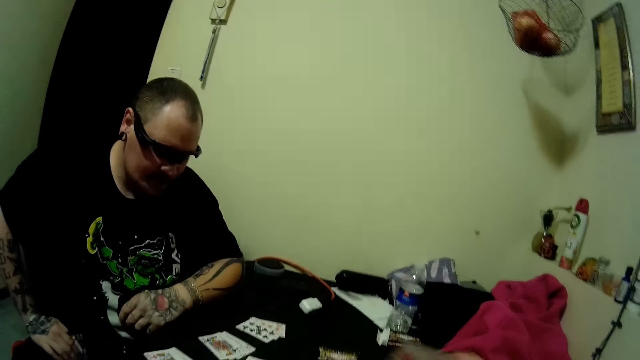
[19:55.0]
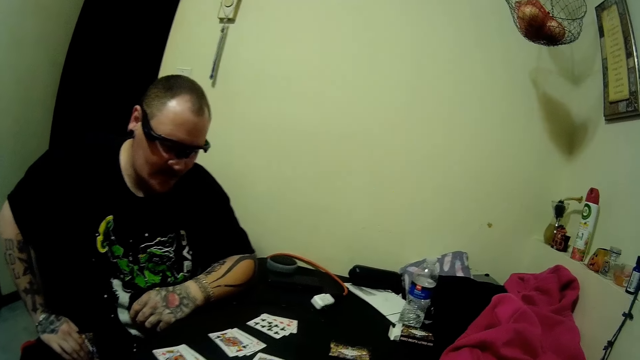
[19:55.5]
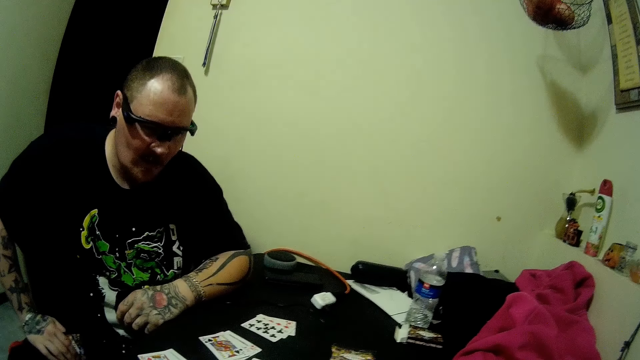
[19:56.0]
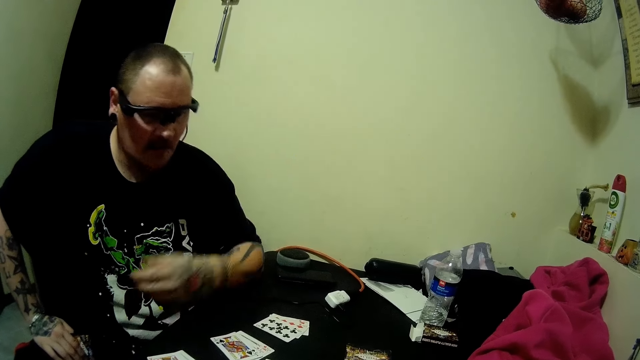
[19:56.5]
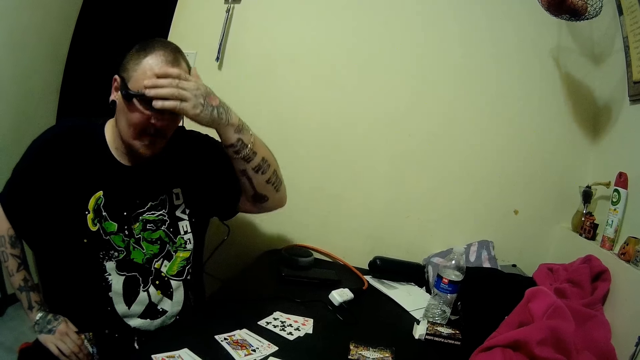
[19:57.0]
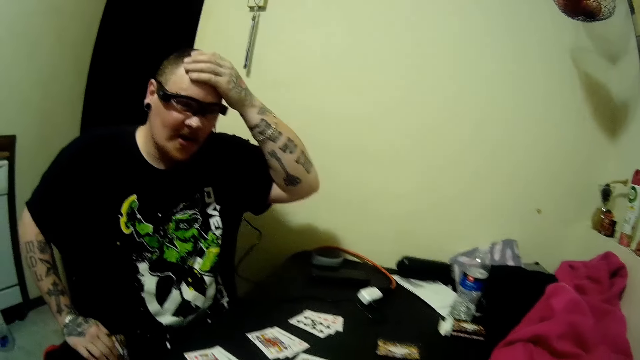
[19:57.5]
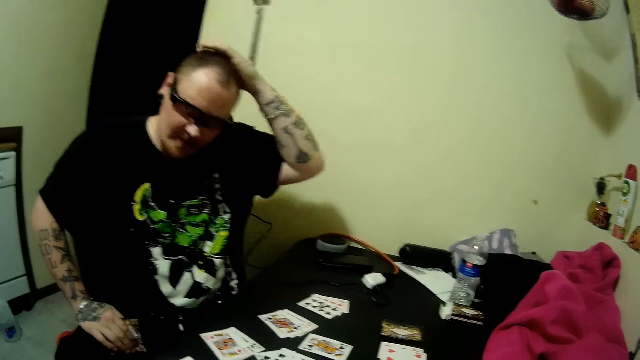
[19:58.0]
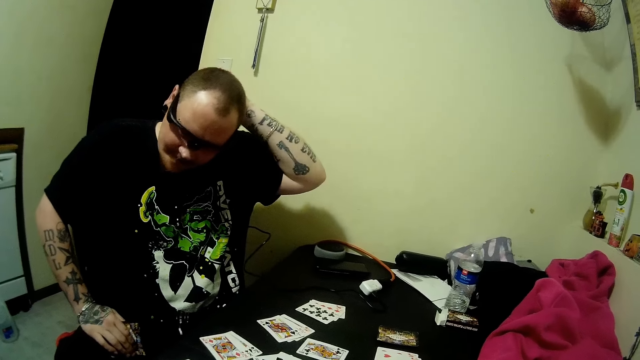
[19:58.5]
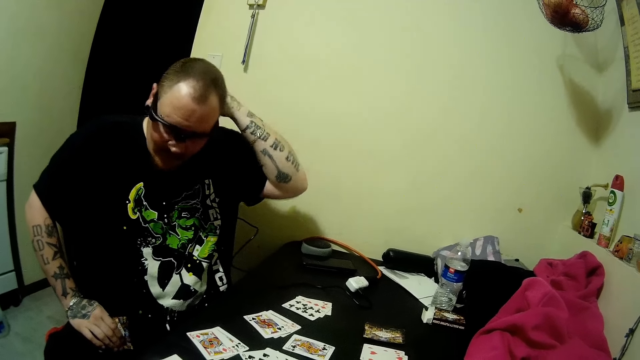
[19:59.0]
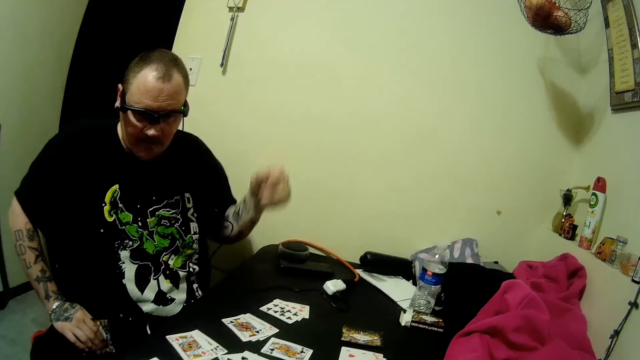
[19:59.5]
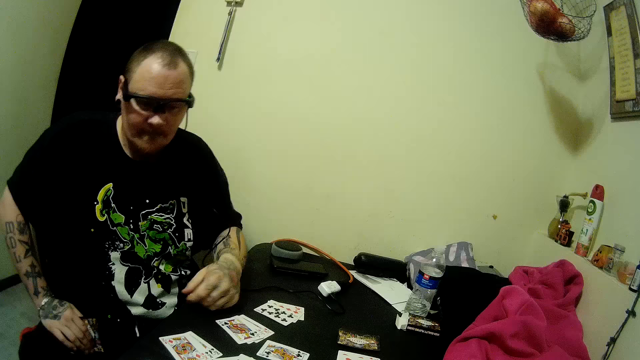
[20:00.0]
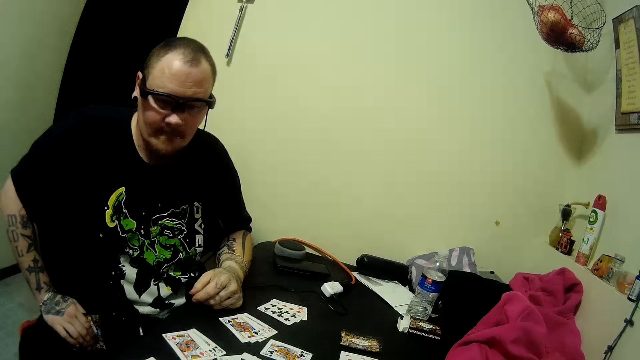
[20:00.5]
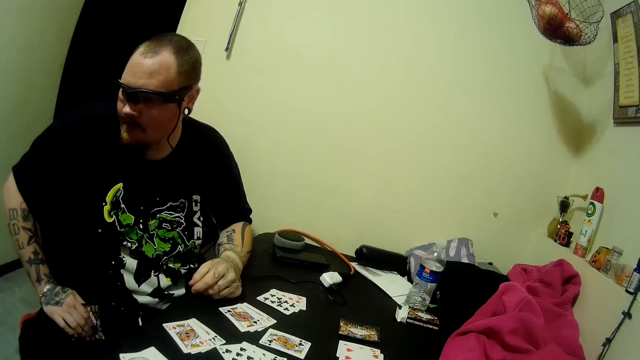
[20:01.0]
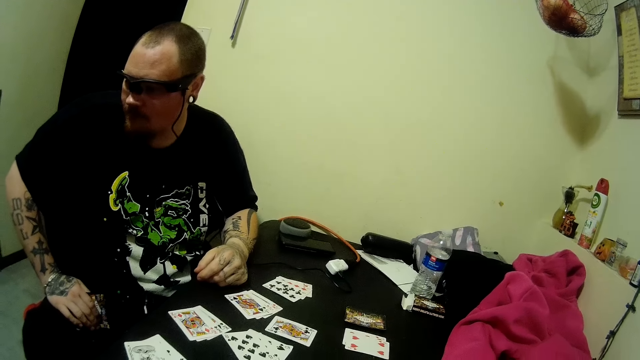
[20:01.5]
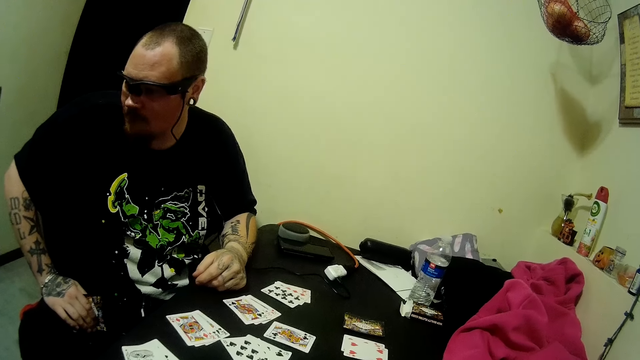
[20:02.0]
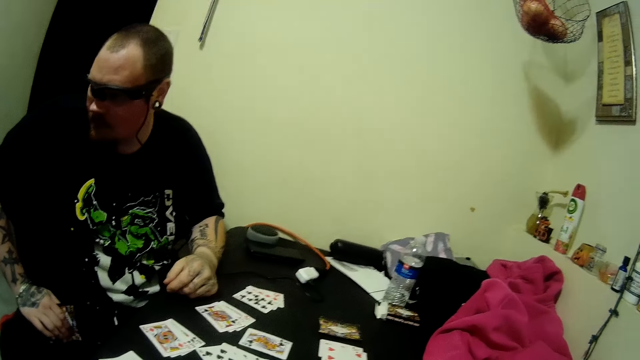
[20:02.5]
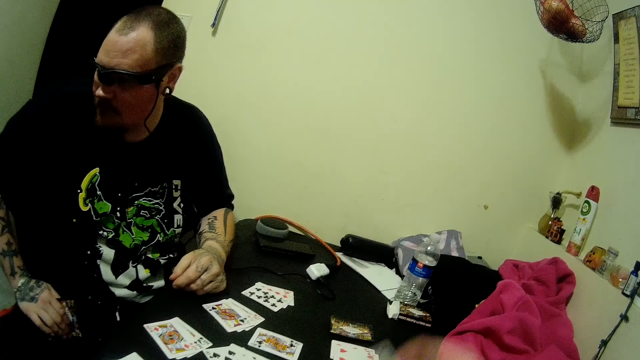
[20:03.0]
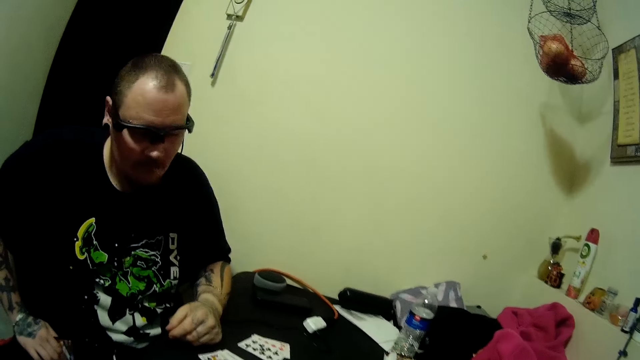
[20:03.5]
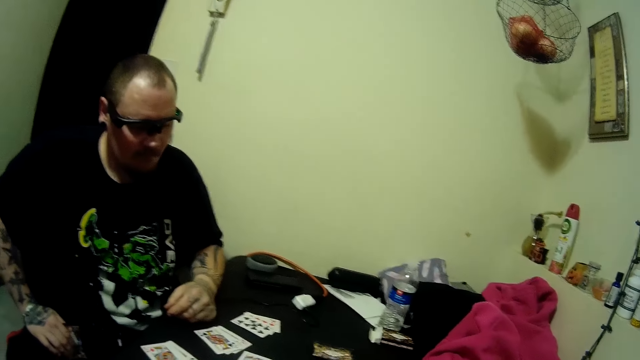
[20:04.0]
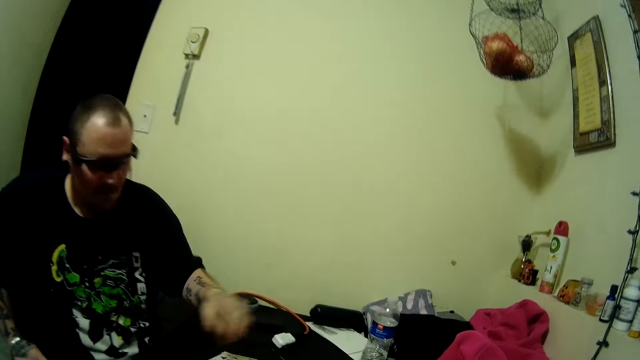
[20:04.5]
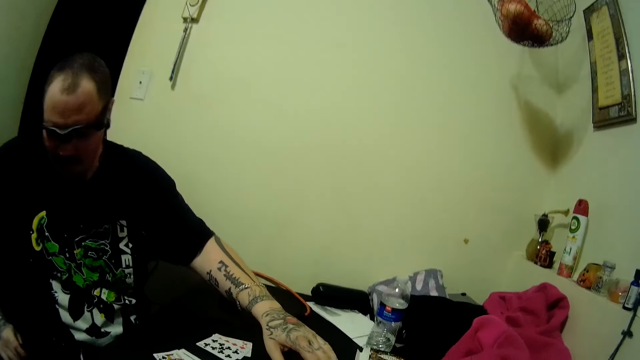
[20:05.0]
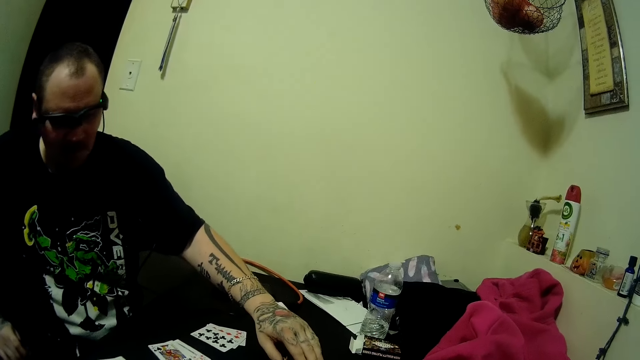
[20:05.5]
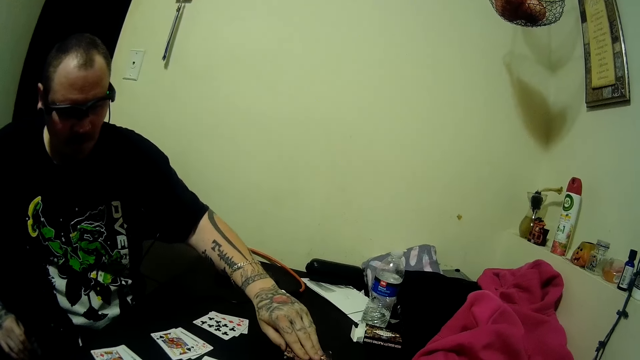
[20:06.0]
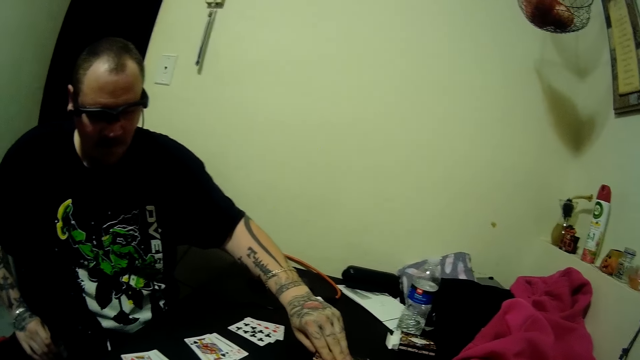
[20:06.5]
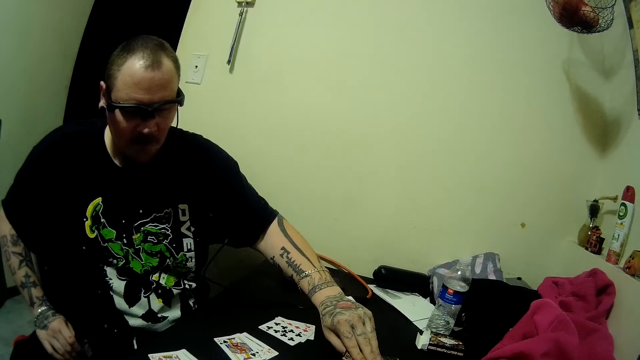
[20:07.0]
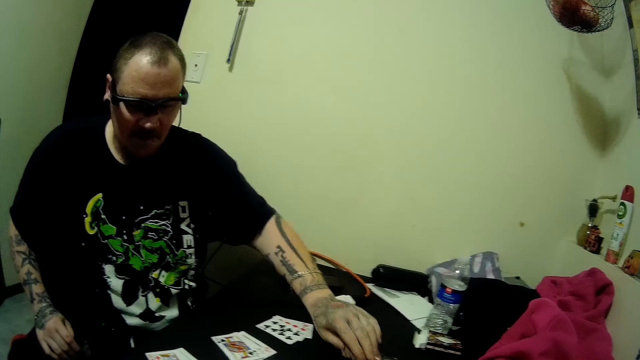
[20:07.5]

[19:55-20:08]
The camera wearer moves cards around and looks around. A man touches his head, lifts a hand upwards, leans a hand on the table, and looks around. The camera wearer drops a card on the table. They look around. The man picks a card from the deck of cards on the table.

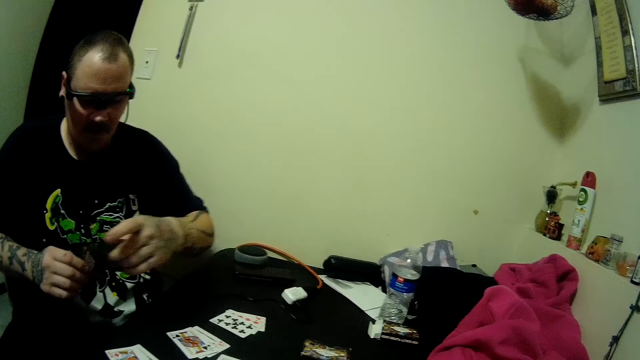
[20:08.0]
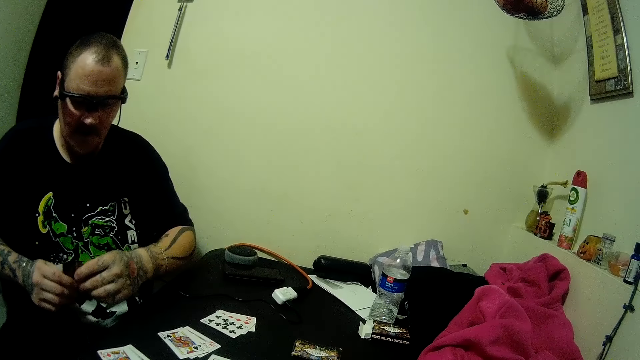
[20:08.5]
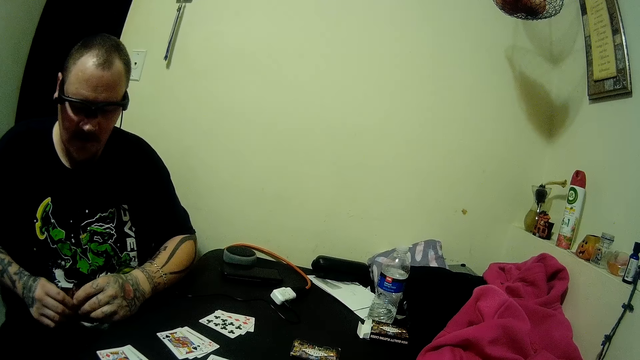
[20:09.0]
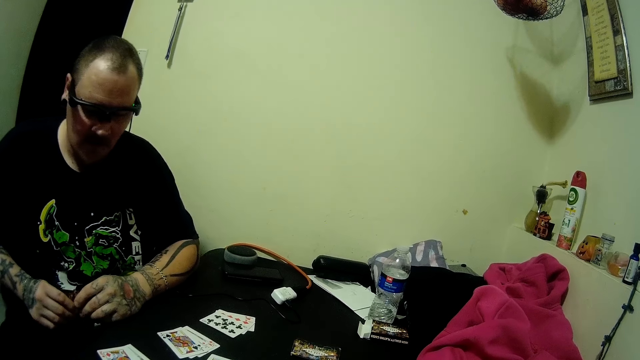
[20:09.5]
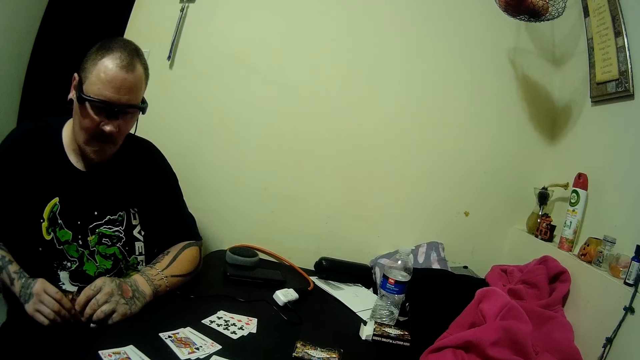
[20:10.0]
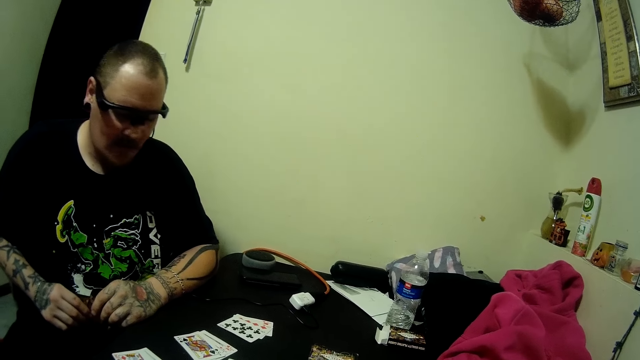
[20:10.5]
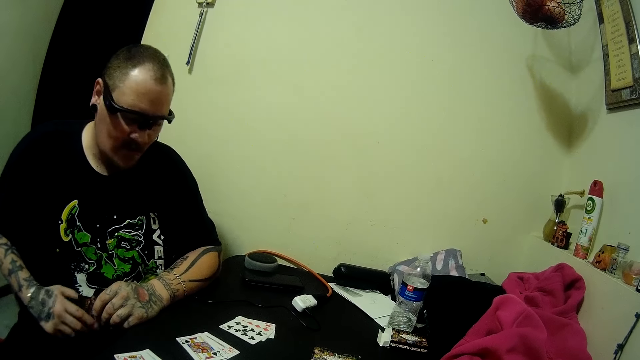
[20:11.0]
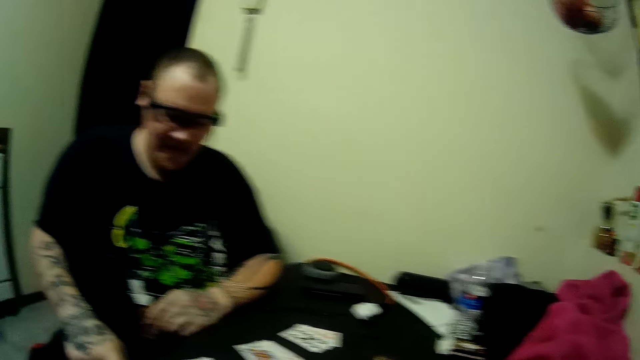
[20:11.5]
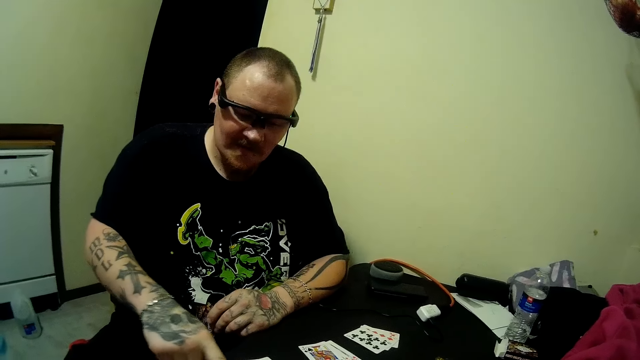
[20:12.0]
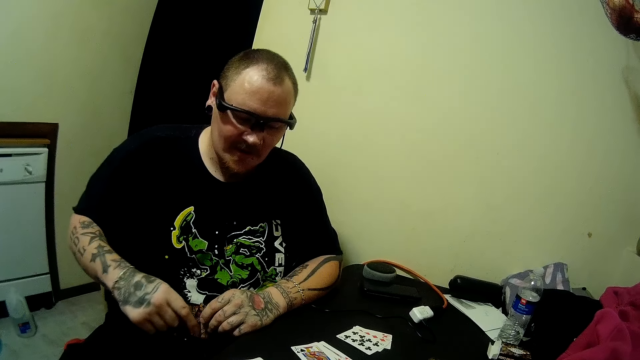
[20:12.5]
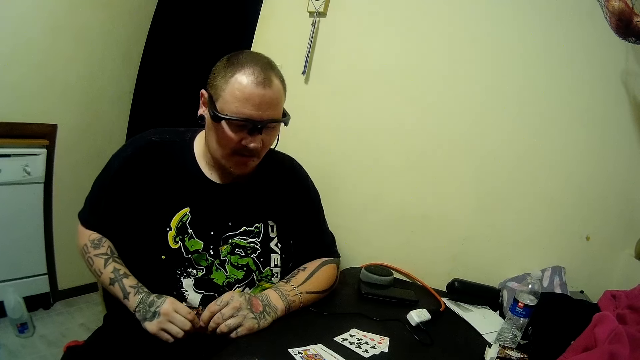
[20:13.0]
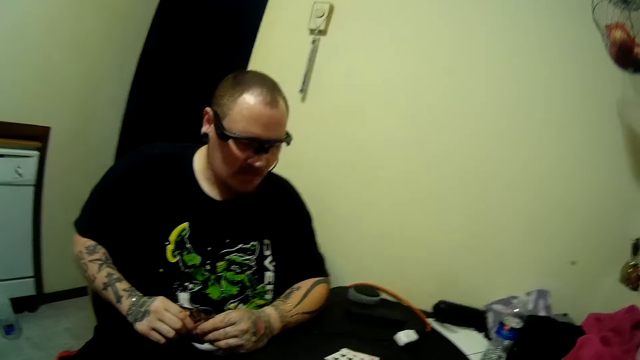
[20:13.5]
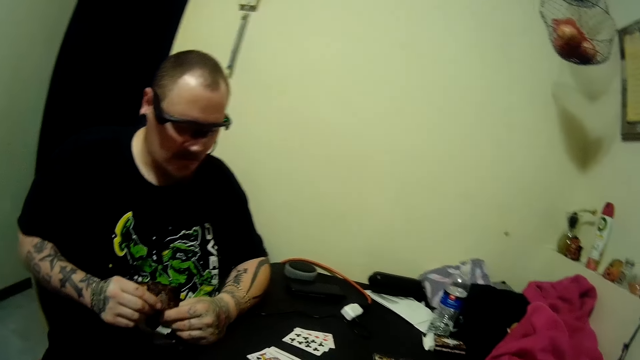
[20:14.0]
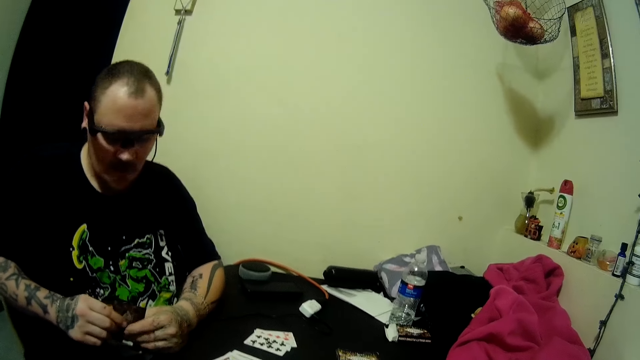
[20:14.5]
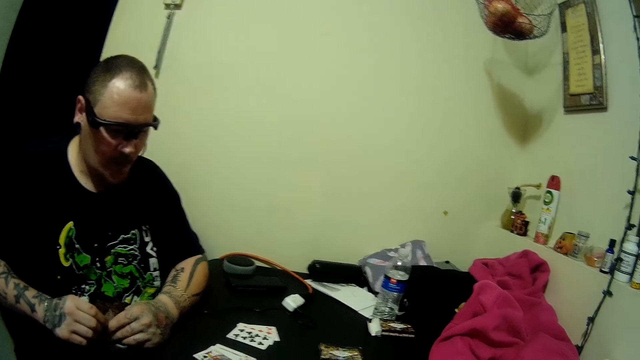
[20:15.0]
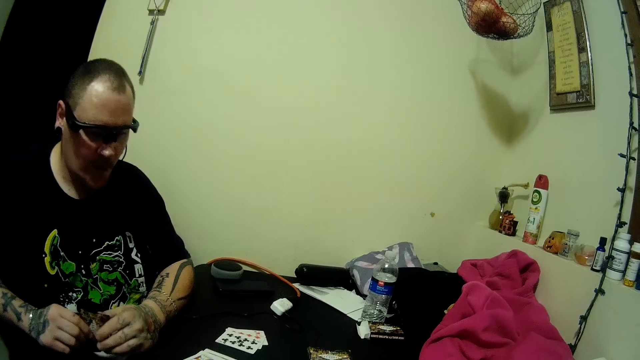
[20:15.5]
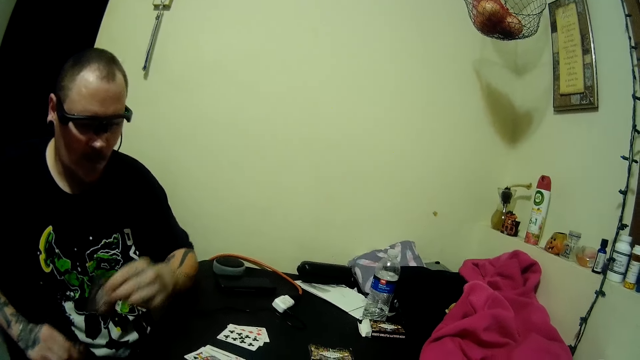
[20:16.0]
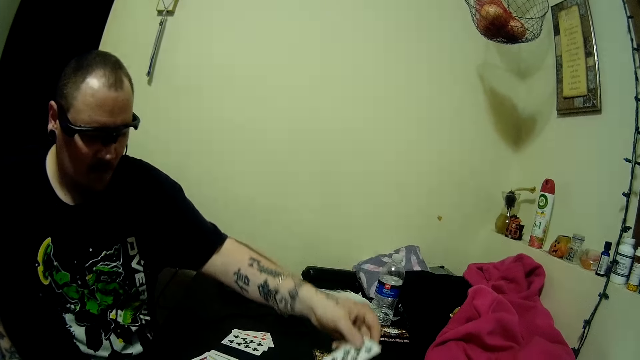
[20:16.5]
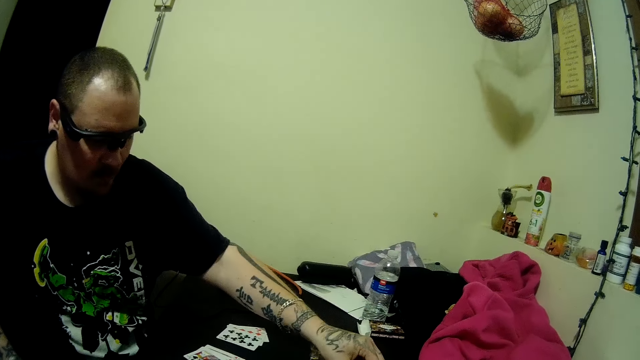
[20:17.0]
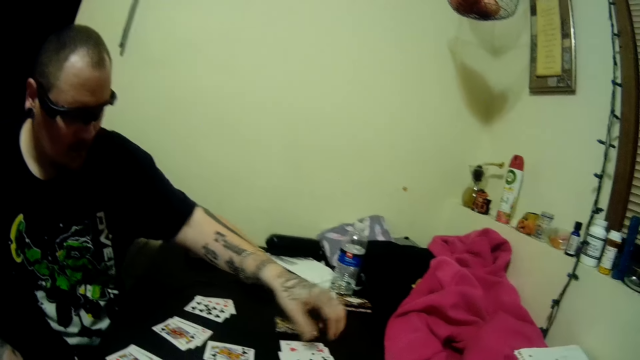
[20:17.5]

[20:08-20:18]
A man holds cards and looks around. The man points to the cards on the table and uses gestures. The man holds the cards, looks around, and drops some cards on the table.
